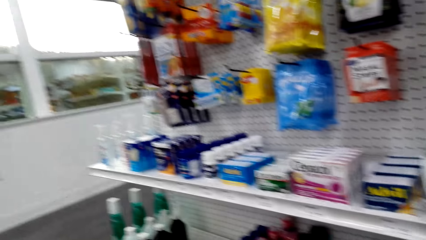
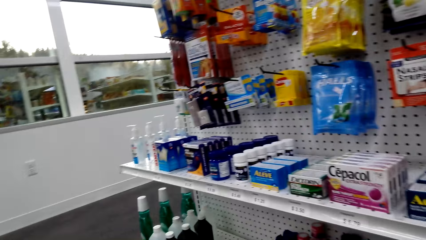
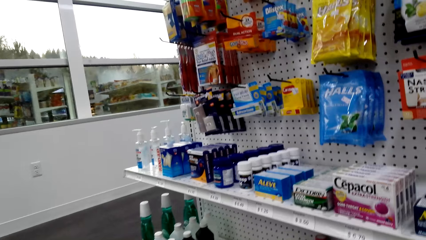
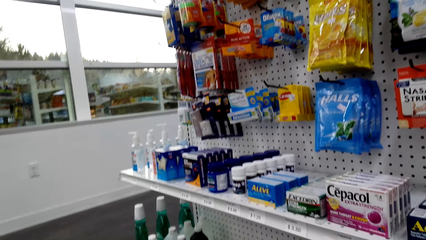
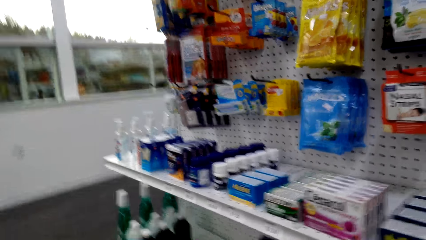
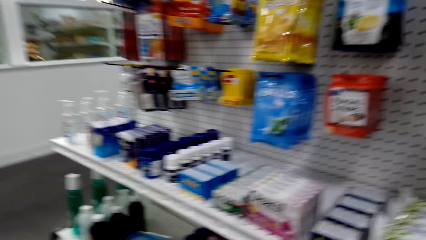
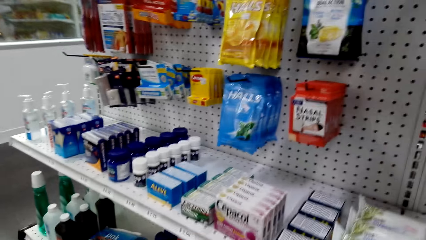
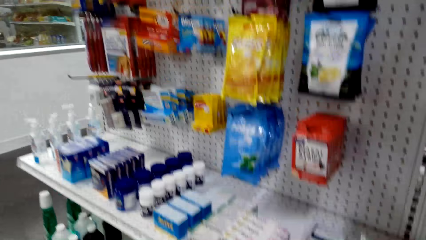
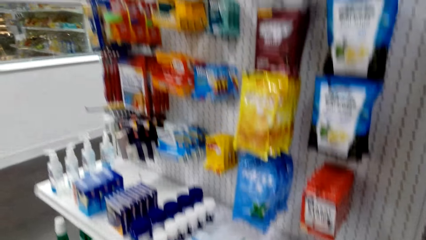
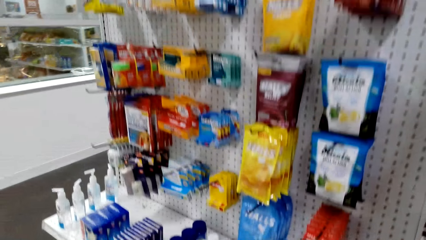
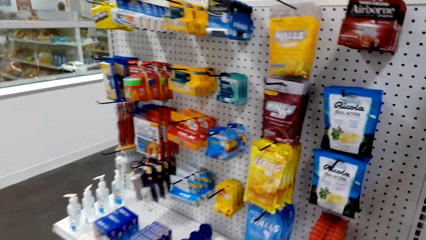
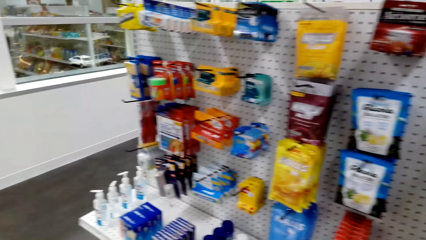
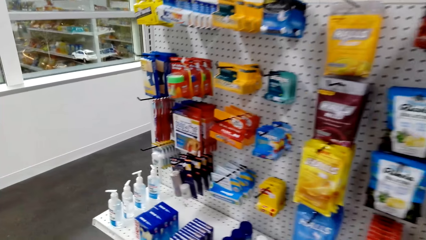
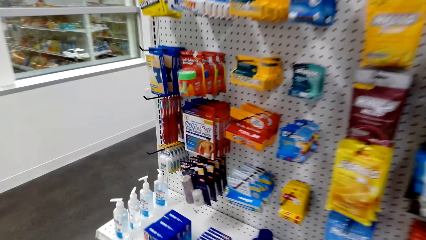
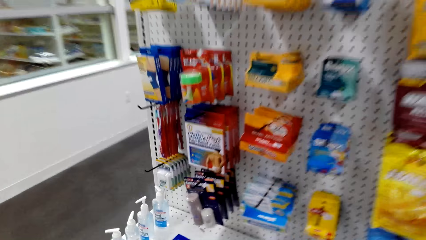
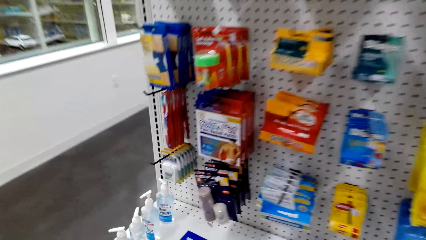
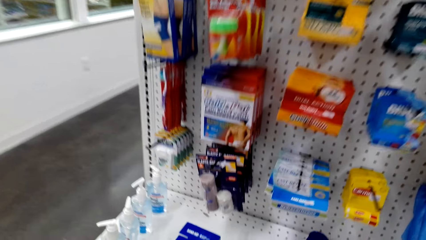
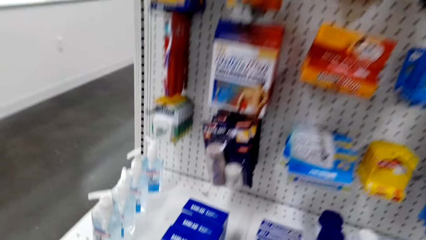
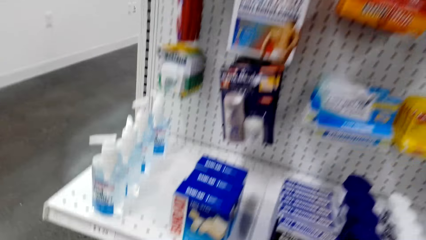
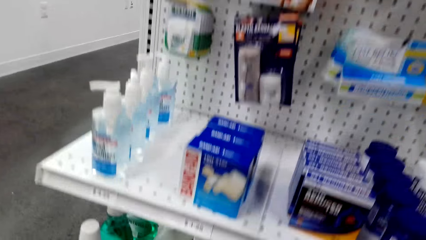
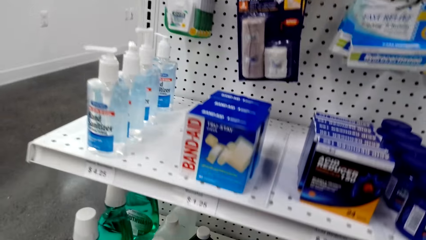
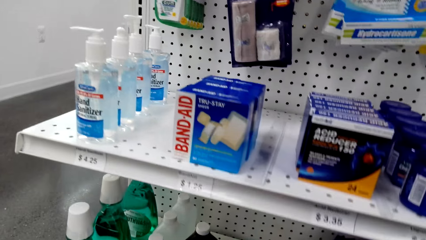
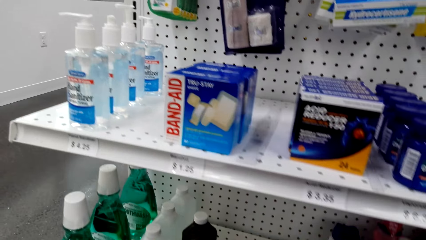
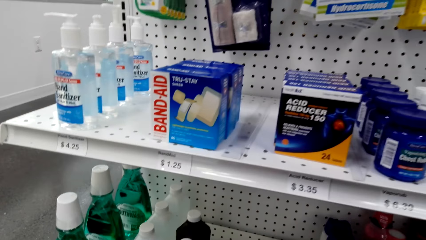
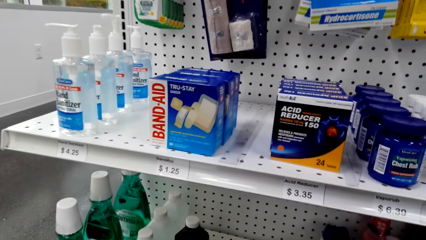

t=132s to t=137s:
The camera wearer looks around.

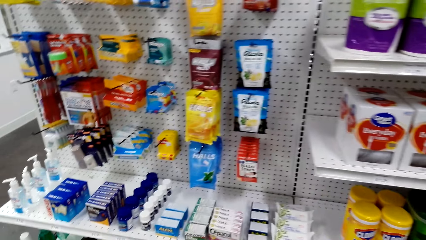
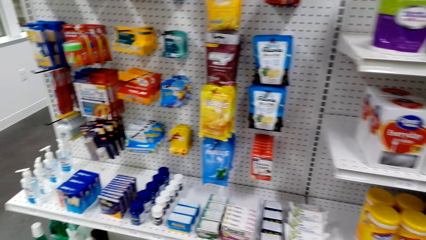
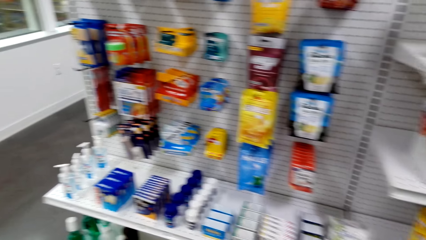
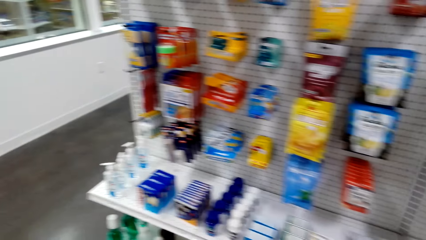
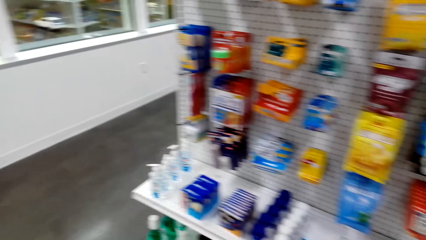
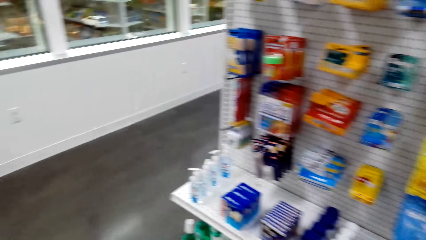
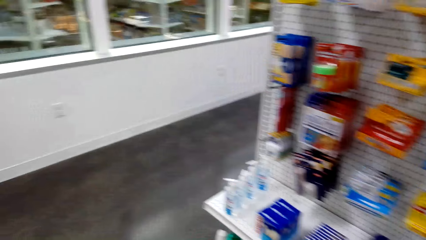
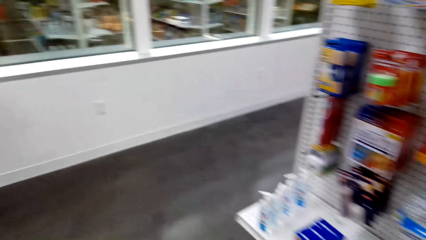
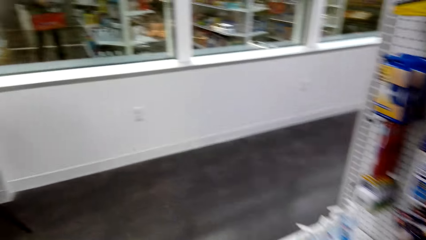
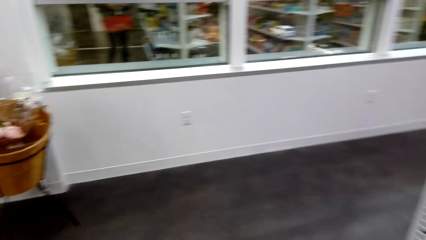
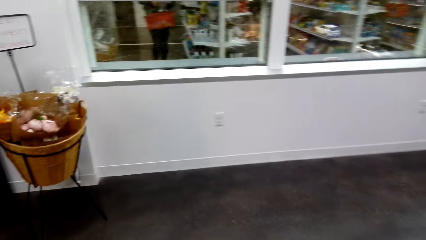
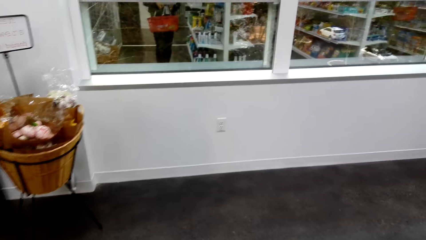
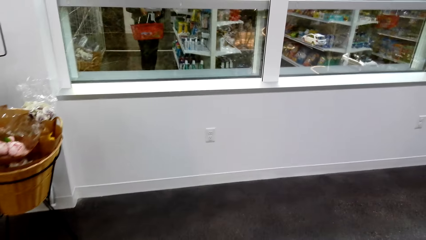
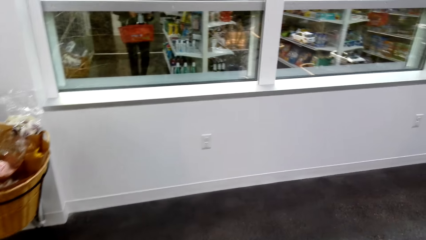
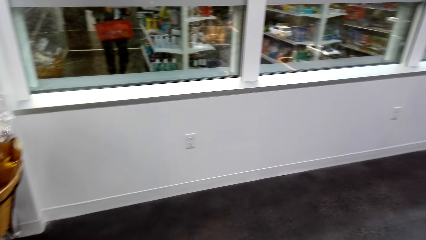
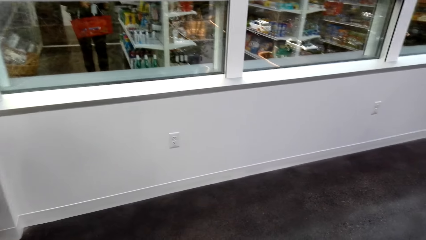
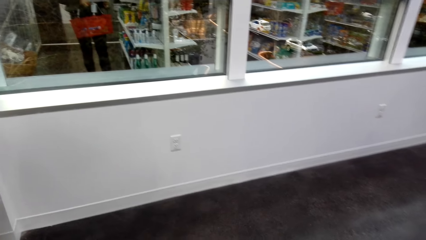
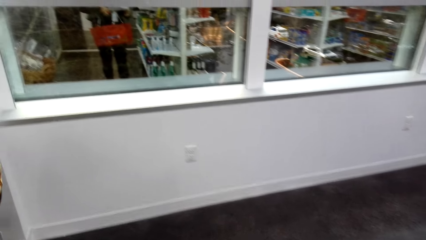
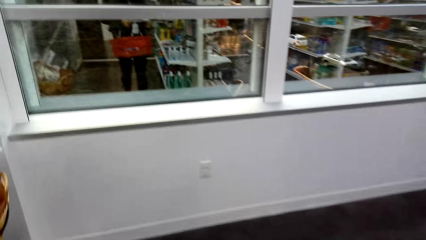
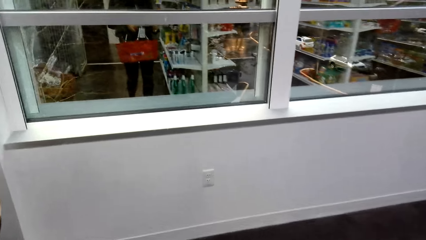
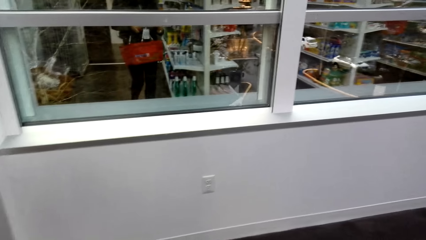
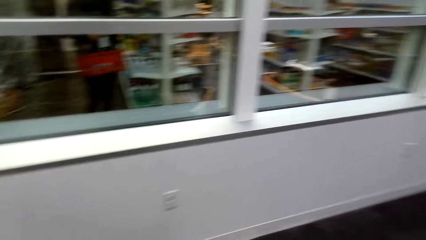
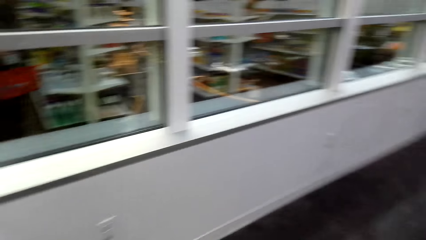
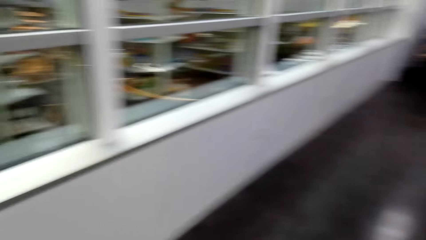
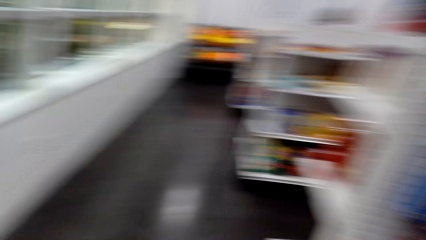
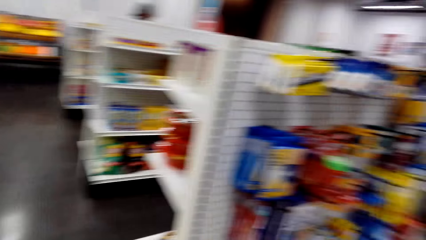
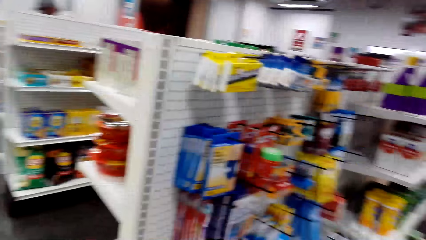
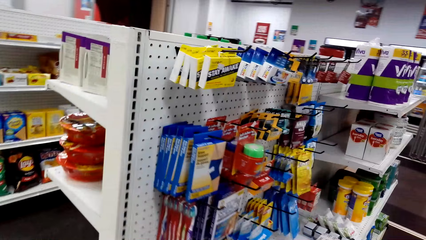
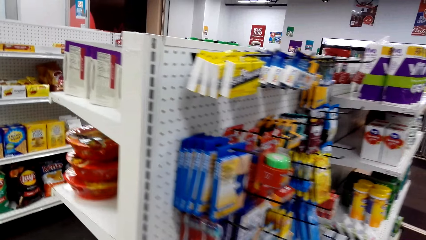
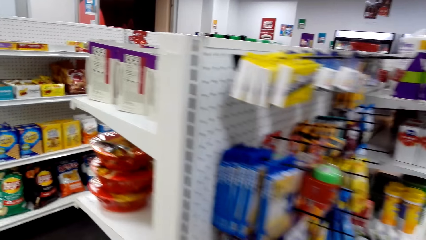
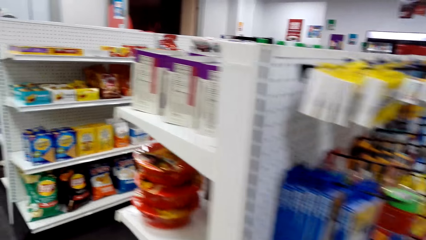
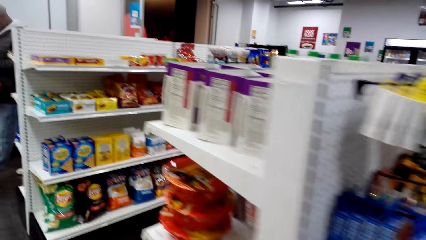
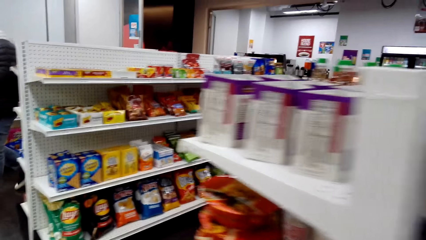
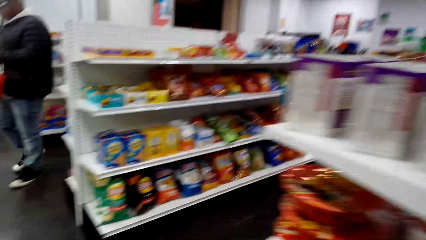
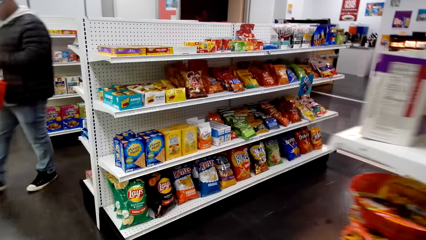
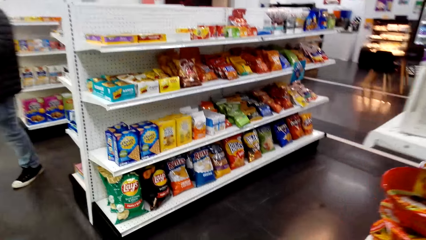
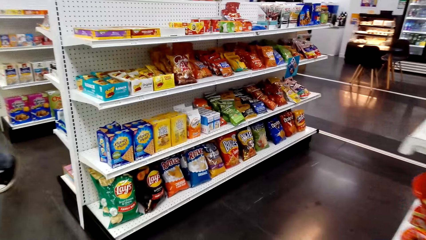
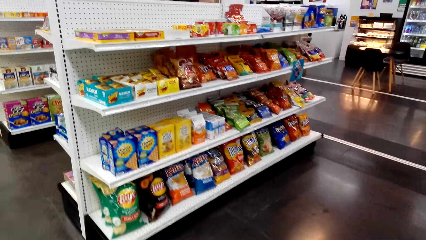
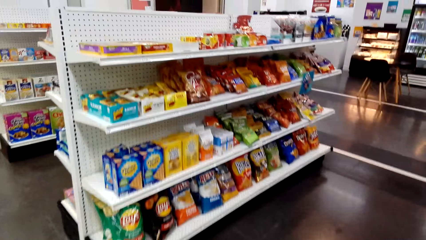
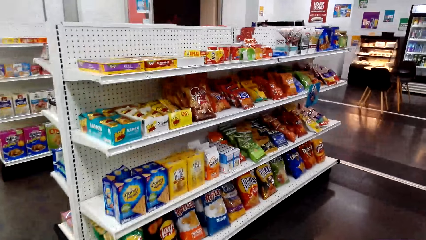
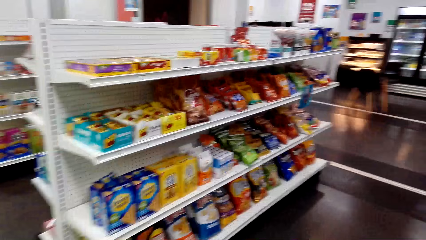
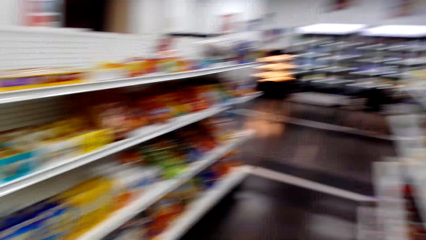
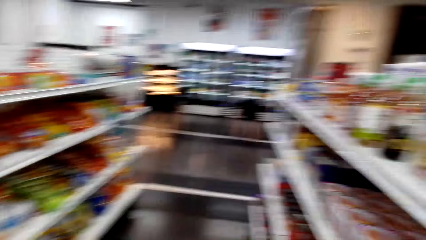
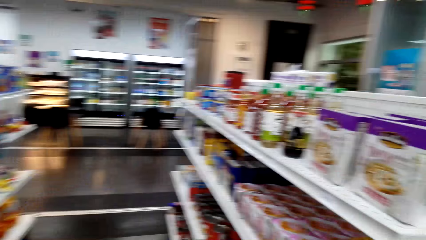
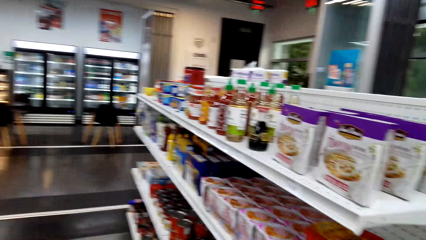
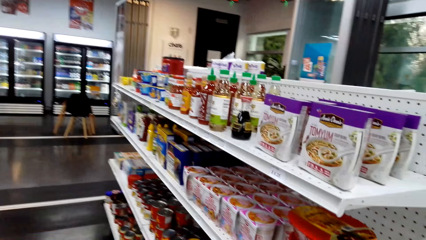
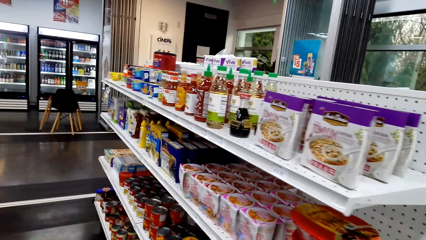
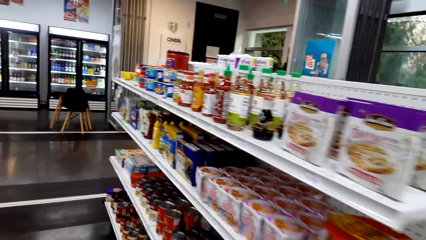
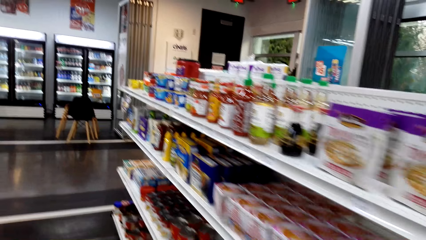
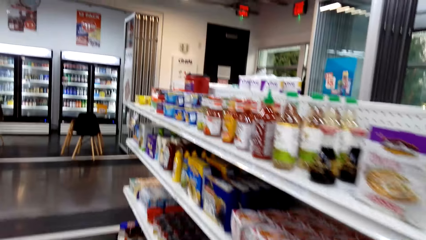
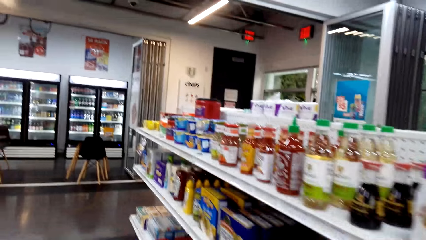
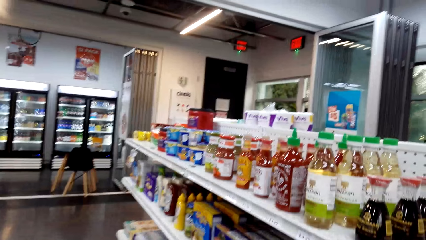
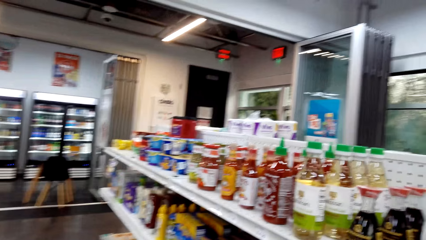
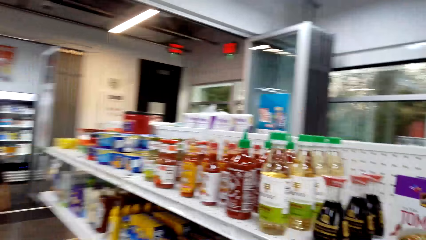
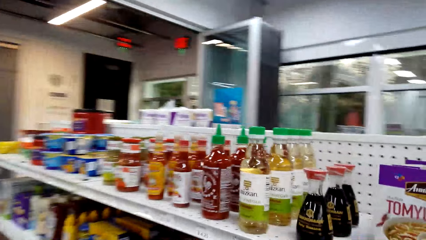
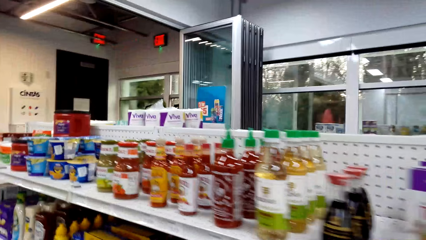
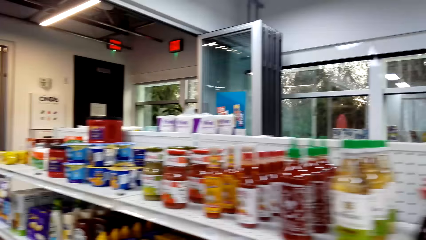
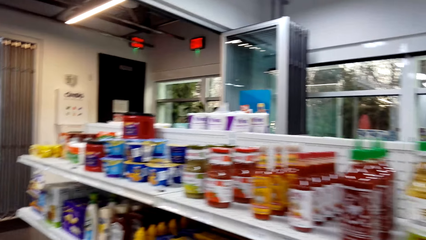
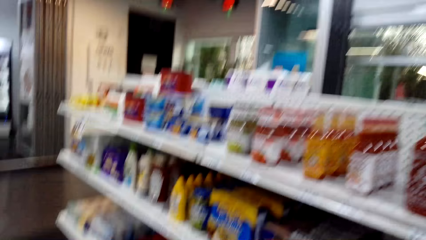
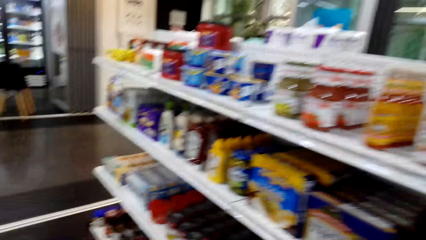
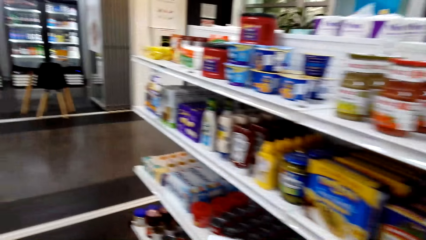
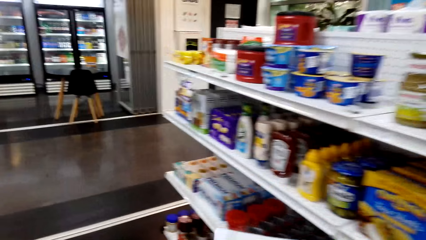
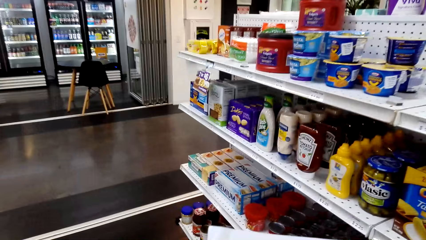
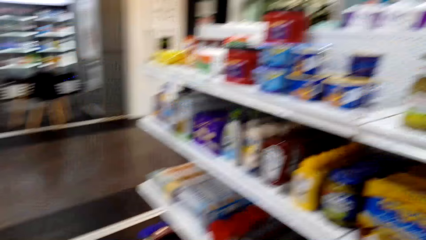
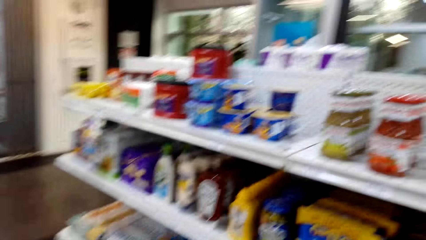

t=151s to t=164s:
The camera wearer moves around.
